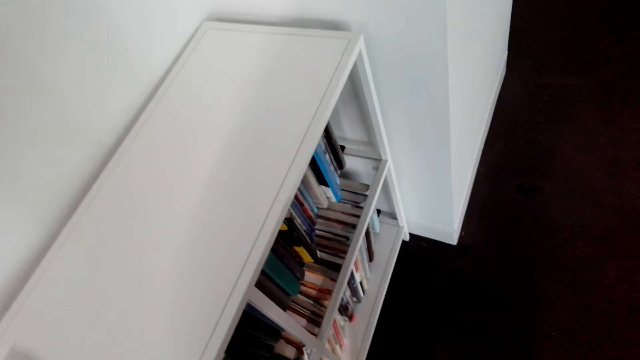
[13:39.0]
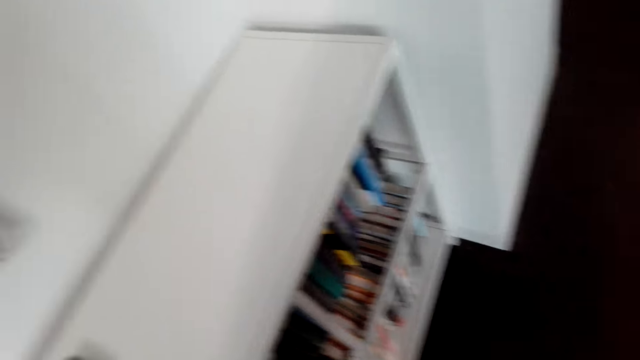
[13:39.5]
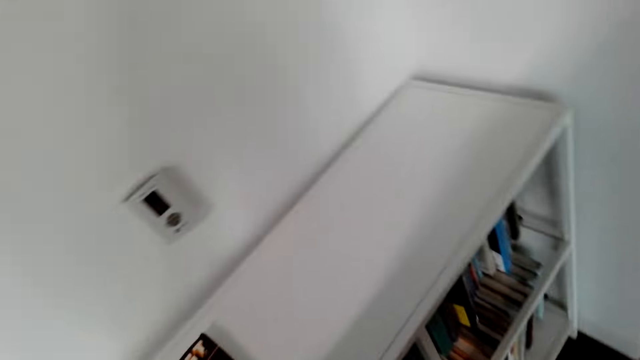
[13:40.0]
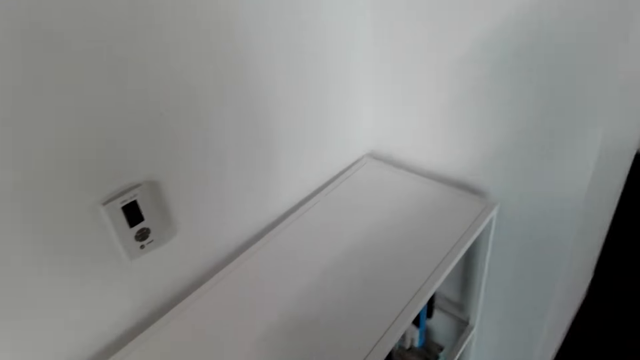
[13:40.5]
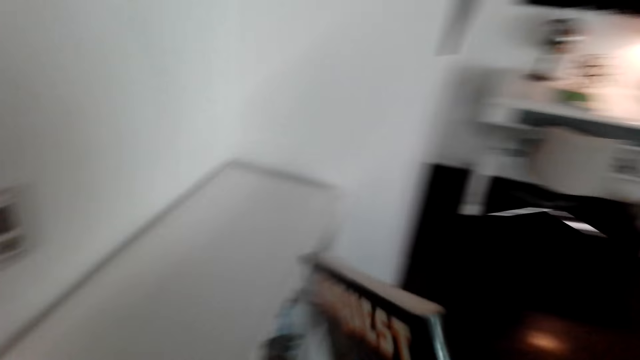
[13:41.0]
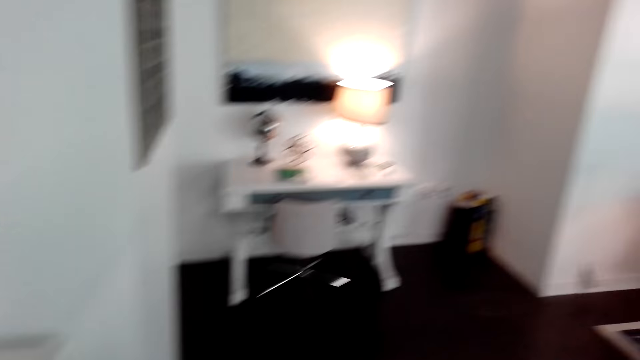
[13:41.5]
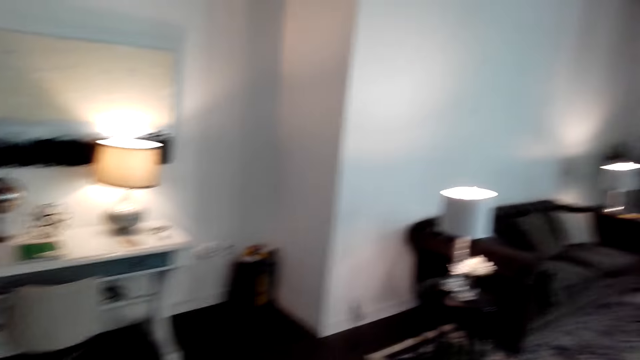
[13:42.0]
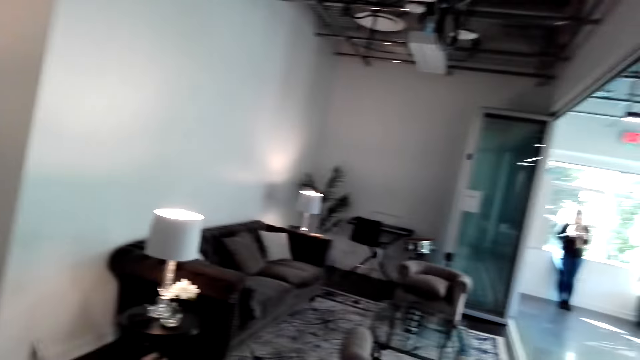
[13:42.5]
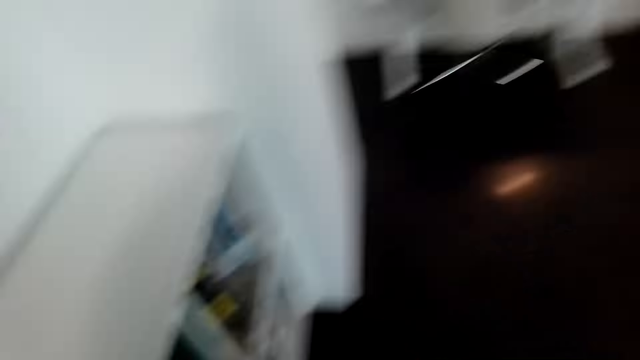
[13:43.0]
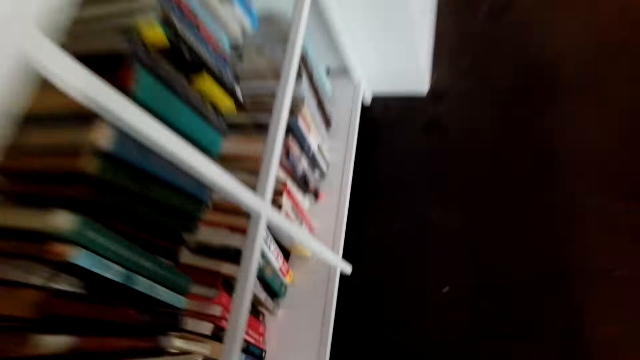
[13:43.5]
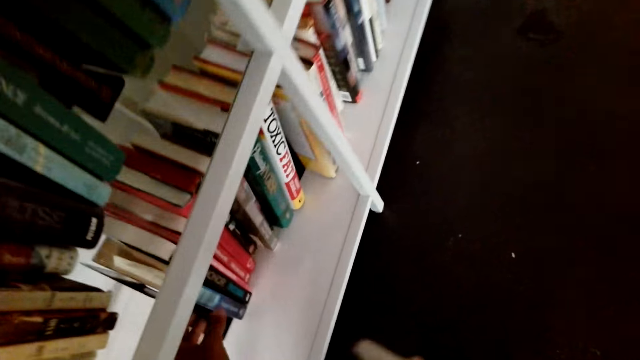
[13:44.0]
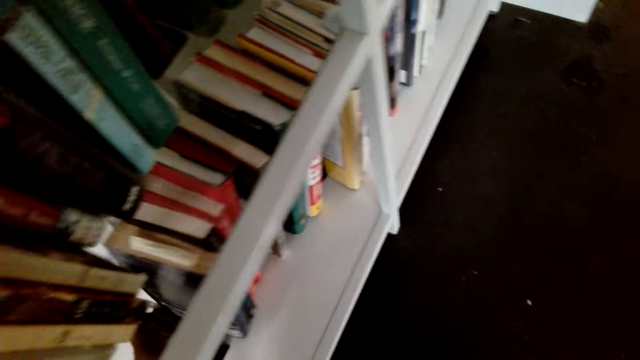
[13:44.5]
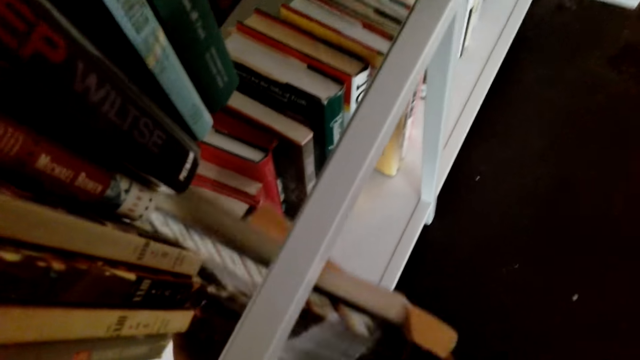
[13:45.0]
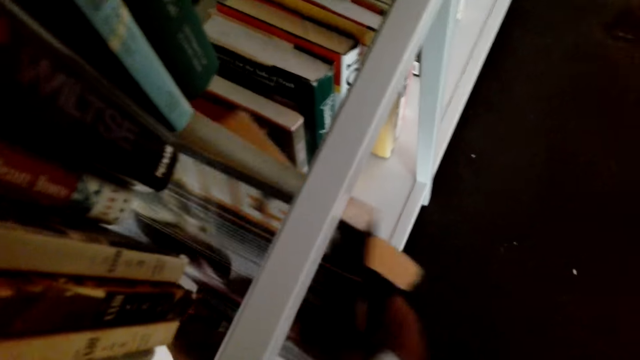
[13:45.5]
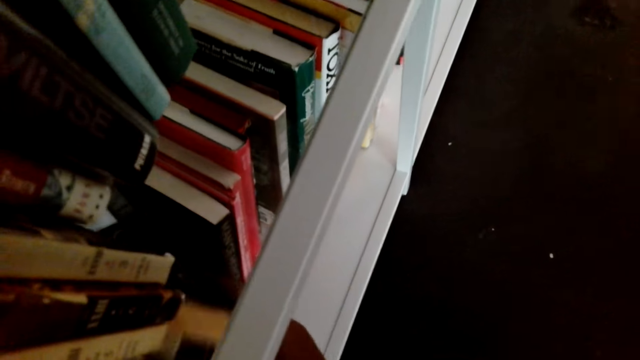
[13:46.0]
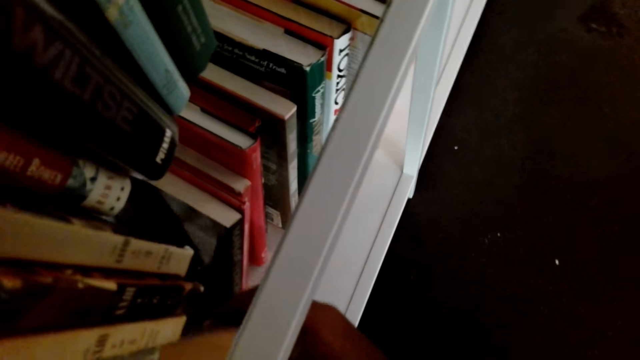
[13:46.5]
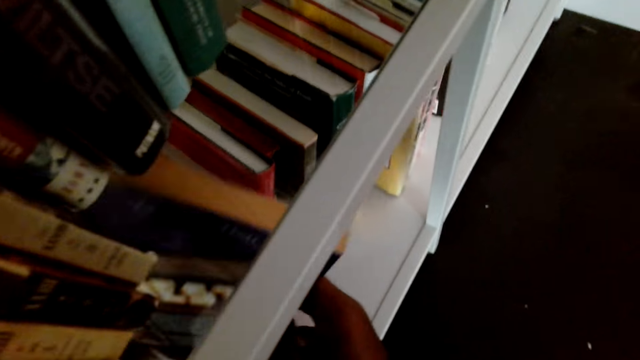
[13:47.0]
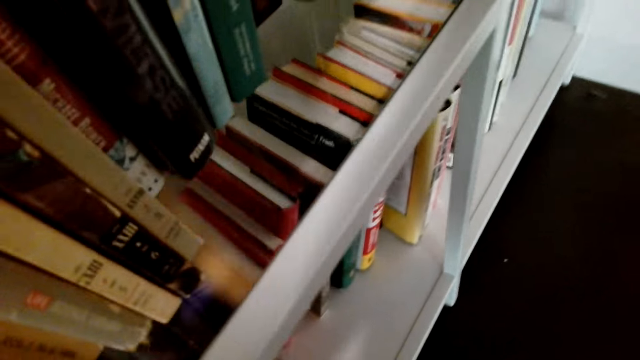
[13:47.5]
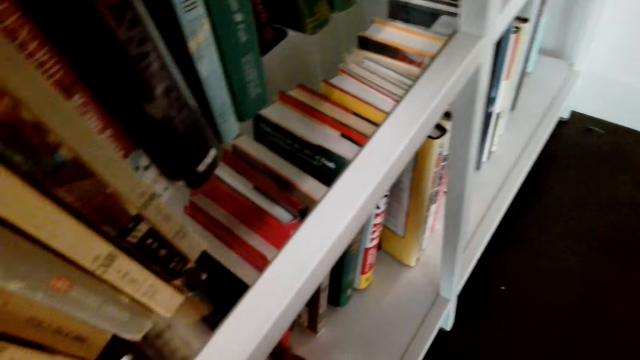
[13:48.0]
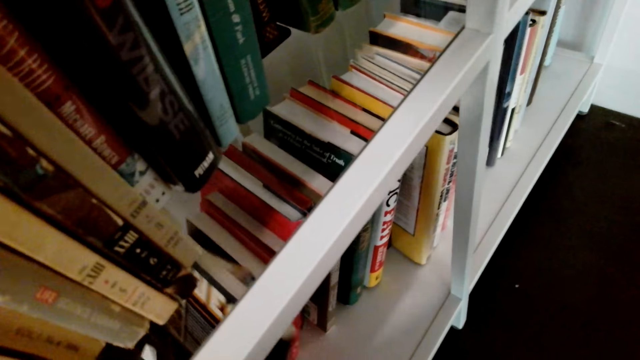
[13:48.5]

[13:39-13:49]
The camera wearer picks up a book. They arrange books on the shelf. They place the books in the cabinet.

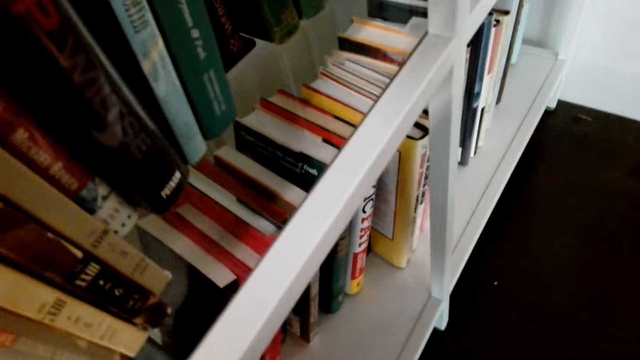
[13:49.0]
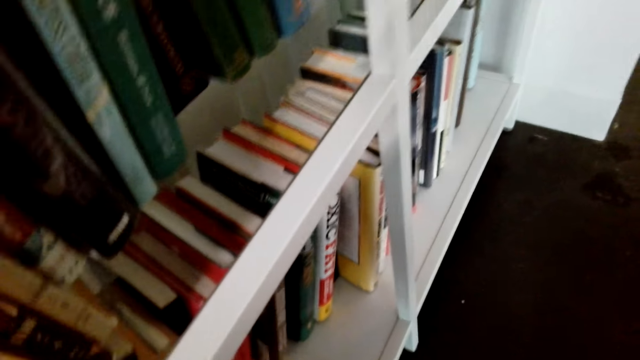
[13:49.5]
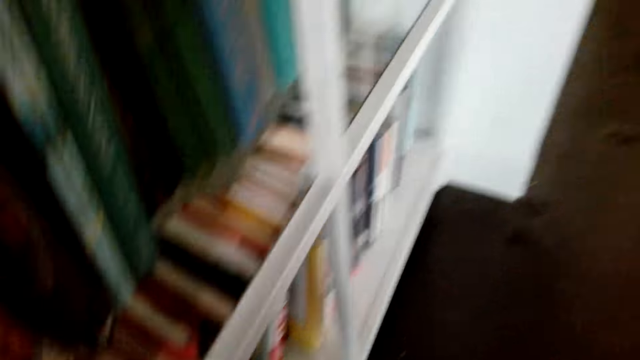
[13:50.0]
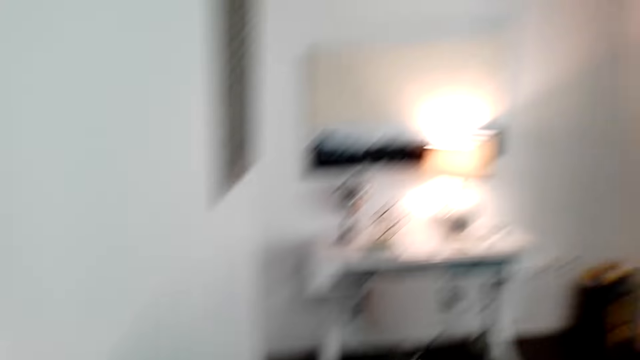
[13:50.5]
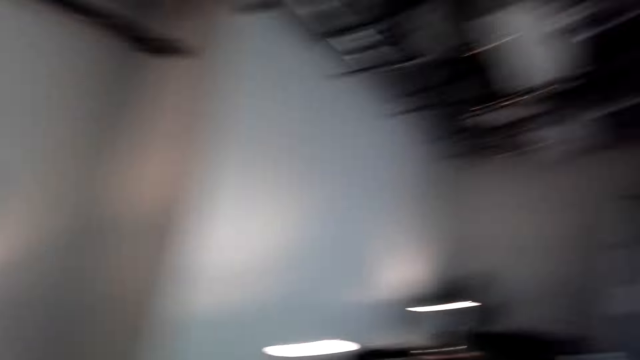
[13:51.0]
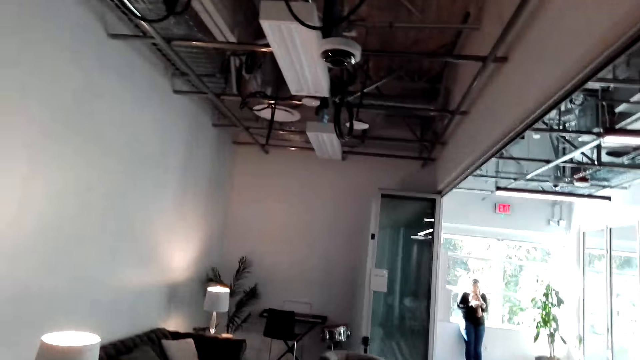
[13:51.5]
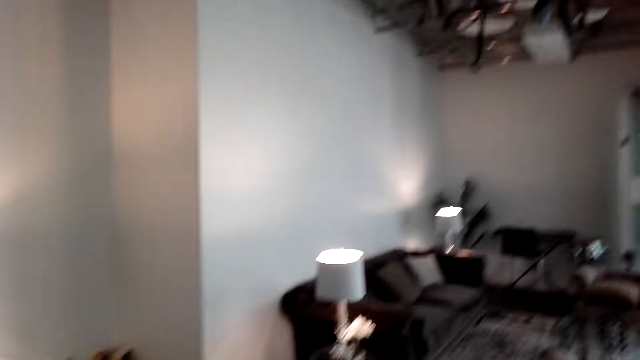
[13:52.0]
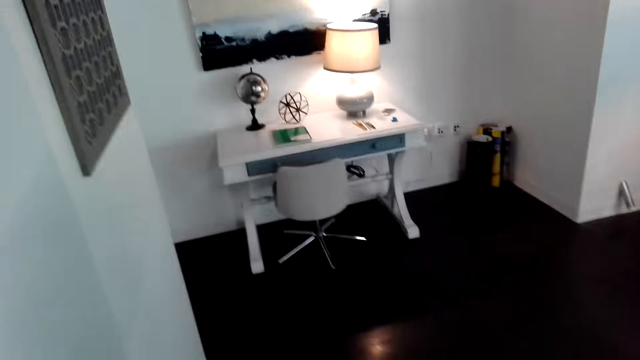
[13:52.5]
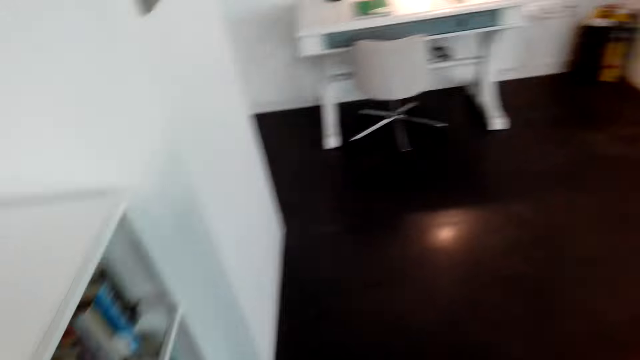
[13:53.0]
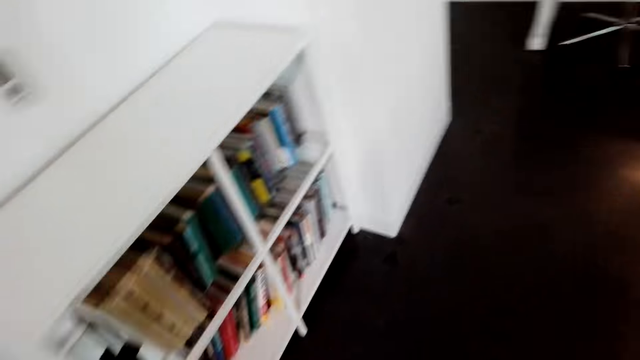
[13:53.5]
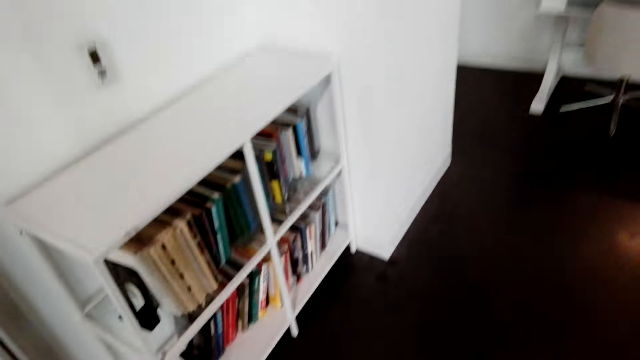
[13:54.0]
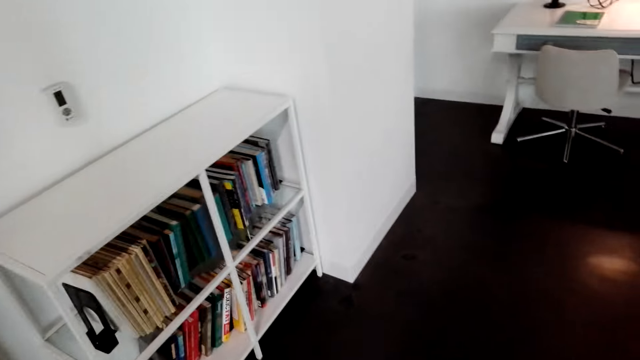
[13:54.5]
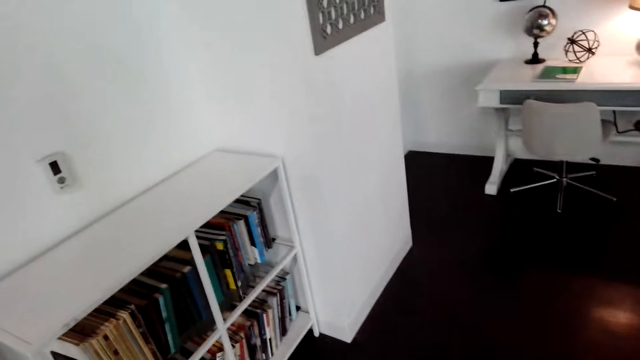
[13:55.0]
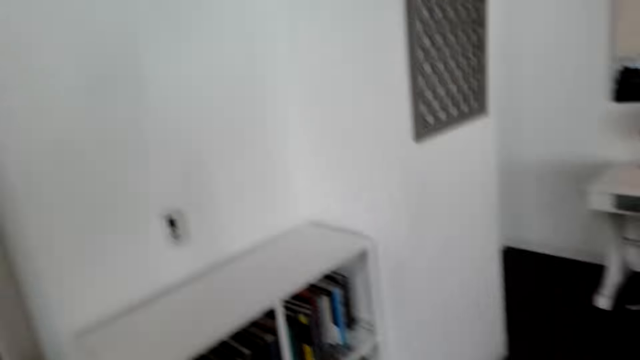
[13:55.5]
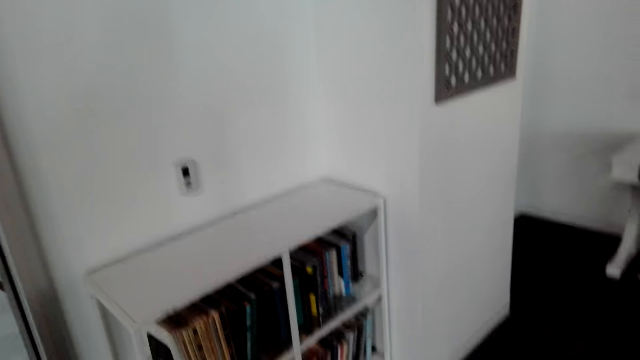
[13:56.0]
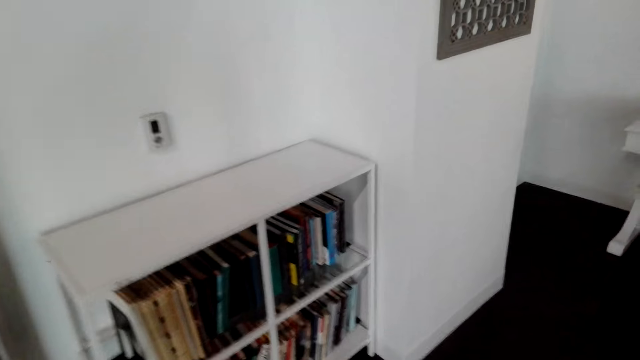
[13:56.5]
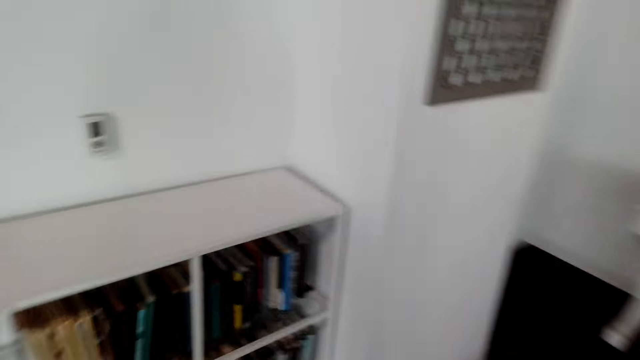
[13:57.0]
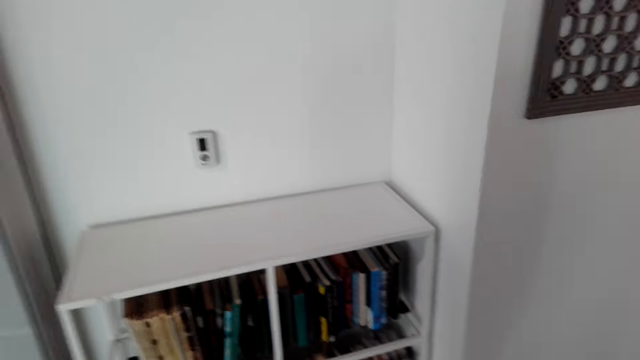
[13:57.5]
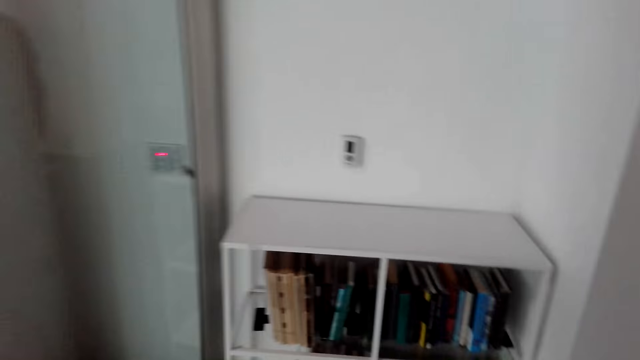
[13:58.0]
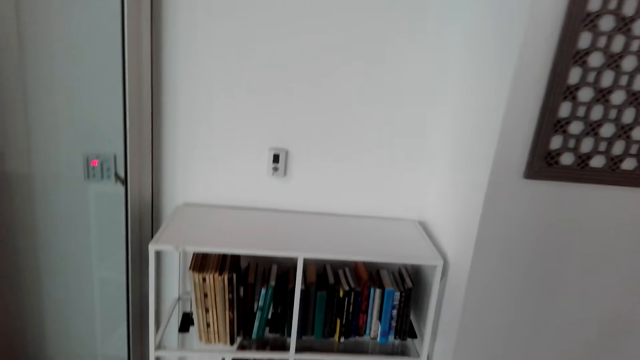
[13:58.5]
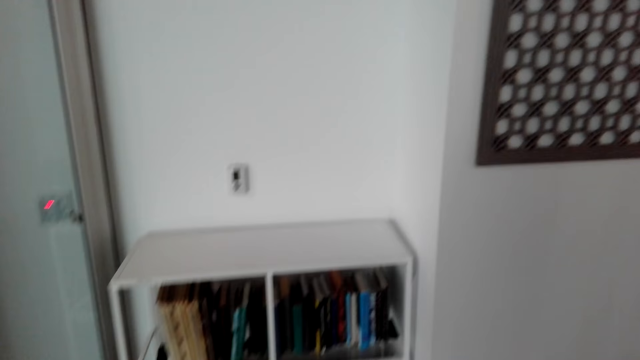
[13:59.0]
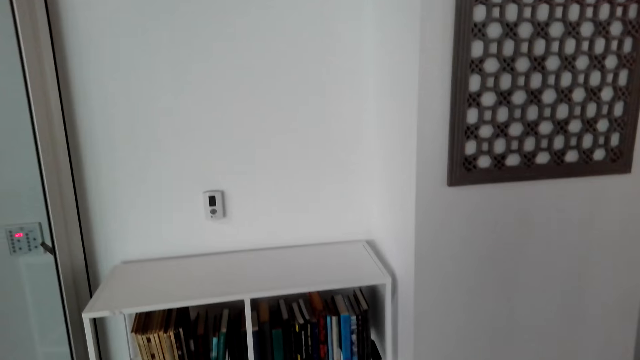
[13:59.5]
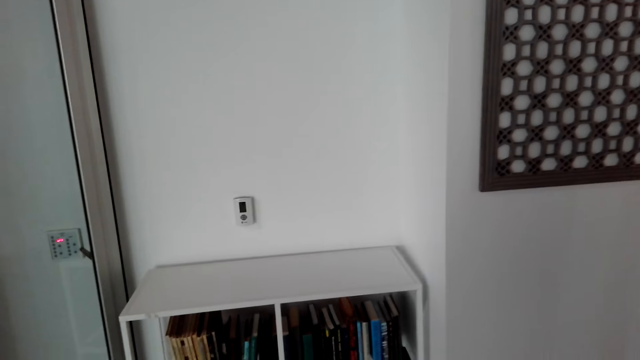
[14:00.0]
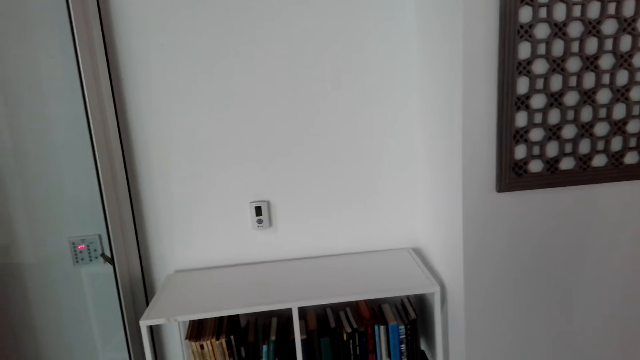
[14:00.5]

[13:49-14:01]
The camera wearer looks around the room.
